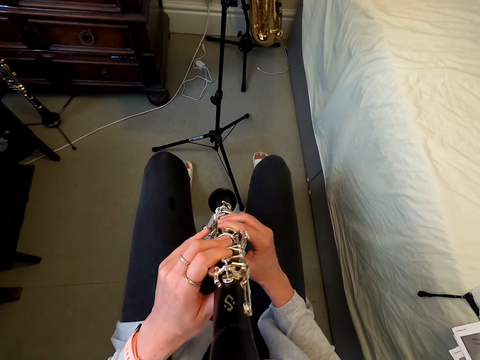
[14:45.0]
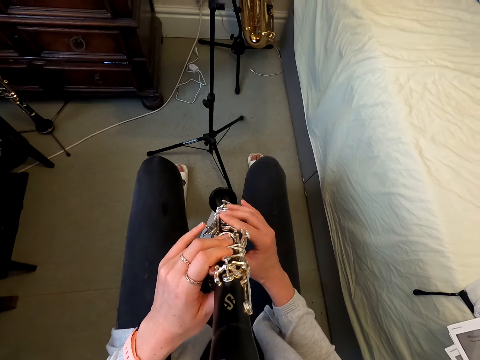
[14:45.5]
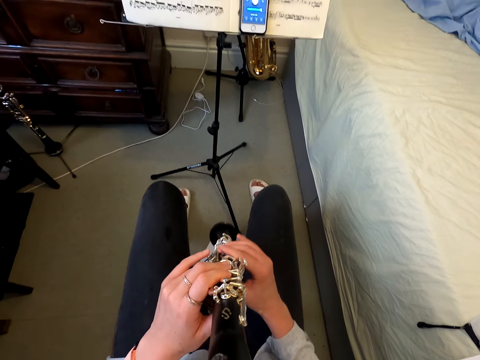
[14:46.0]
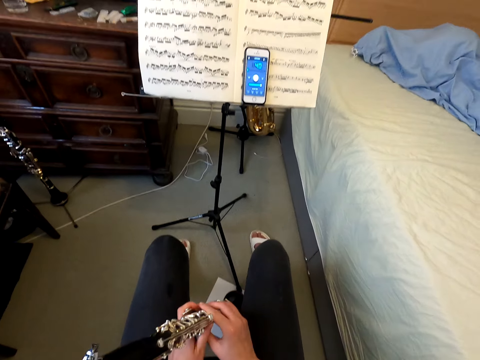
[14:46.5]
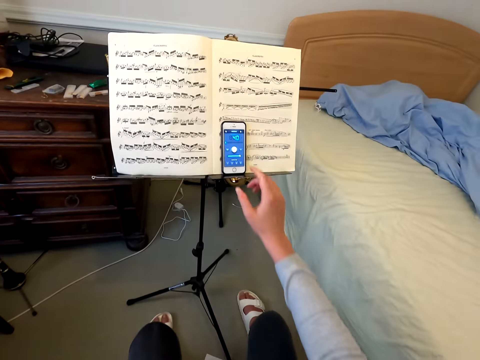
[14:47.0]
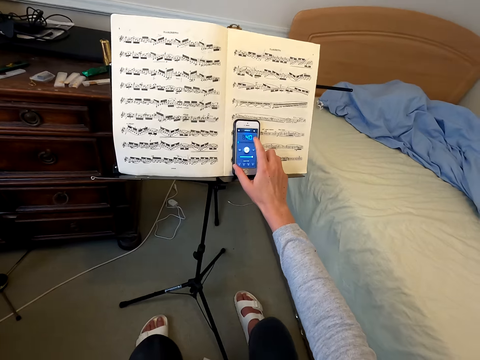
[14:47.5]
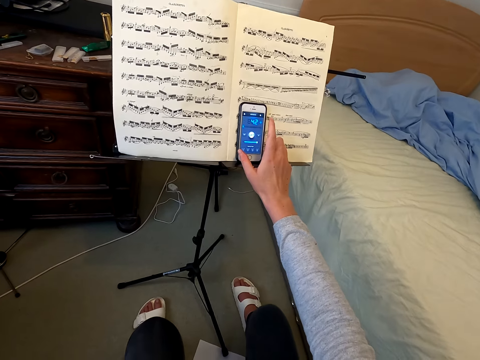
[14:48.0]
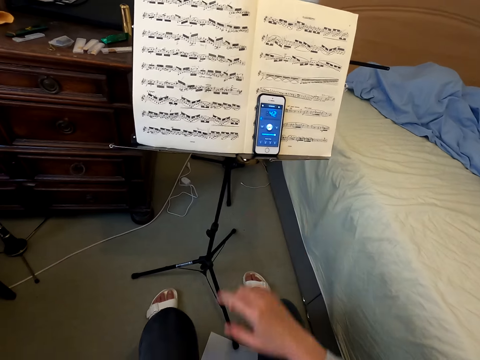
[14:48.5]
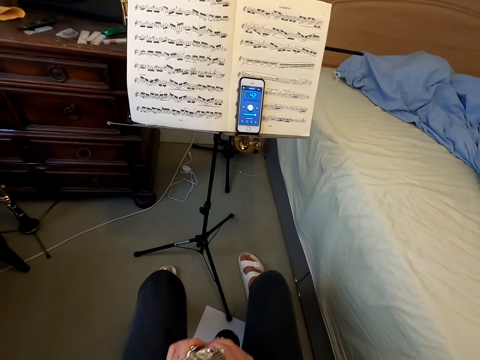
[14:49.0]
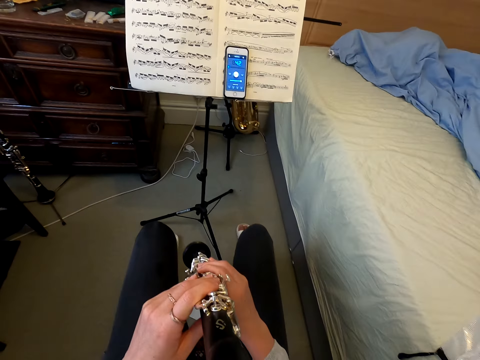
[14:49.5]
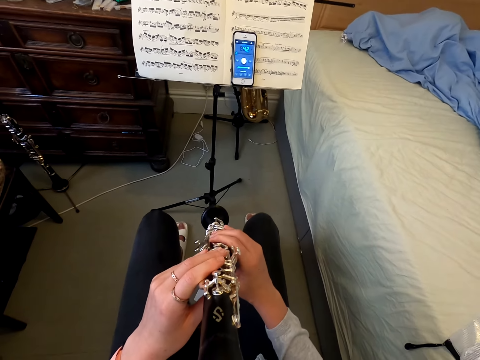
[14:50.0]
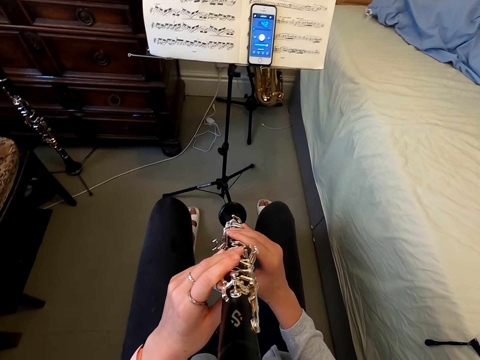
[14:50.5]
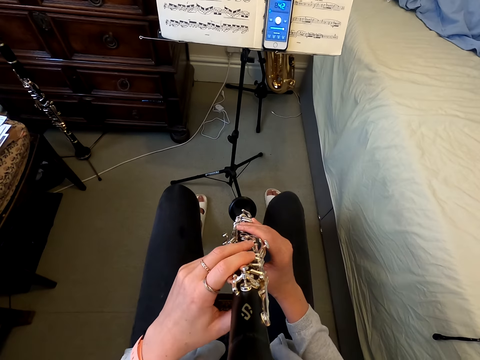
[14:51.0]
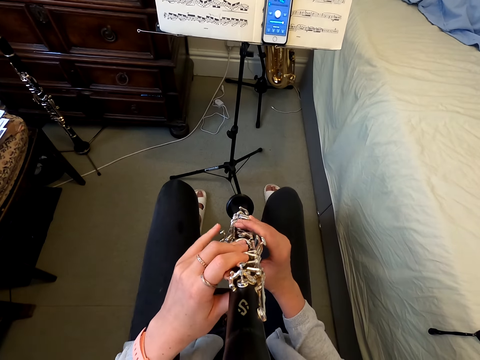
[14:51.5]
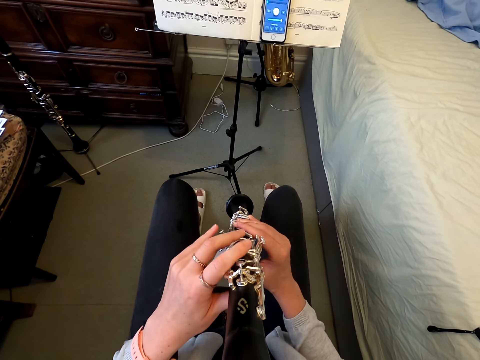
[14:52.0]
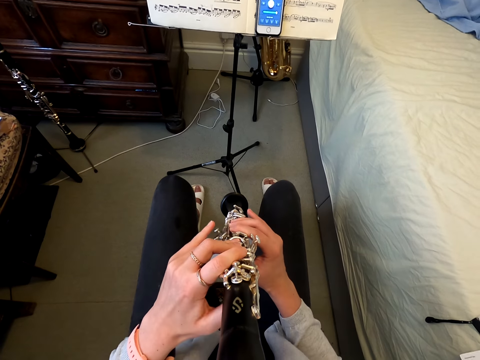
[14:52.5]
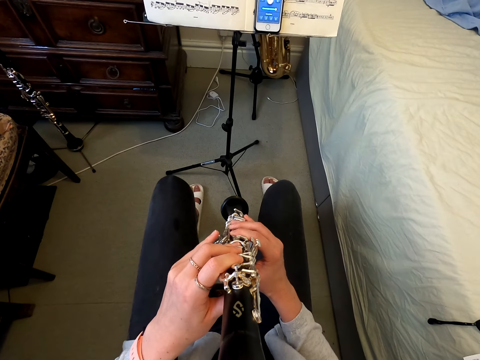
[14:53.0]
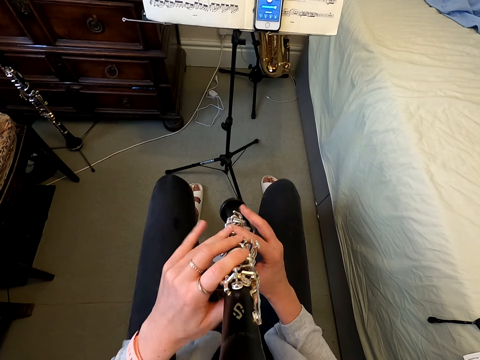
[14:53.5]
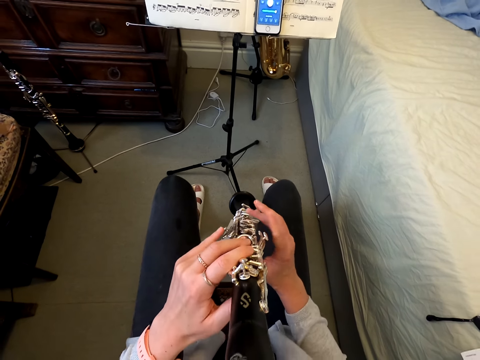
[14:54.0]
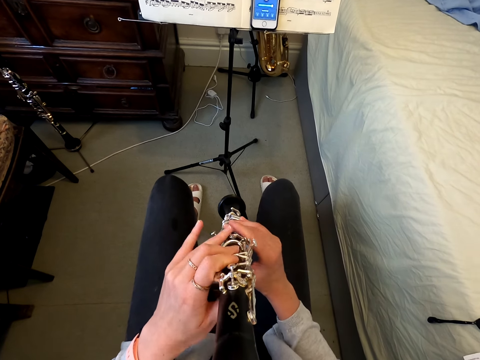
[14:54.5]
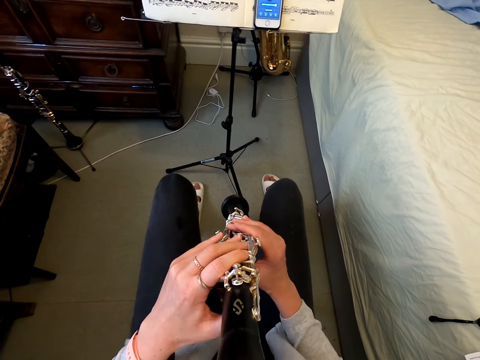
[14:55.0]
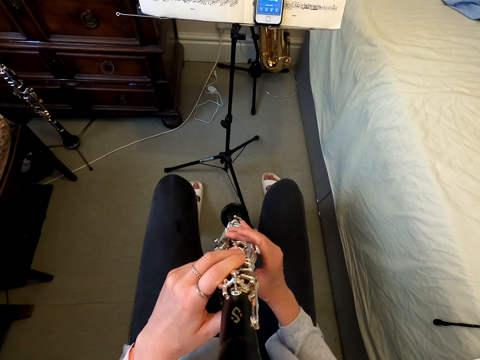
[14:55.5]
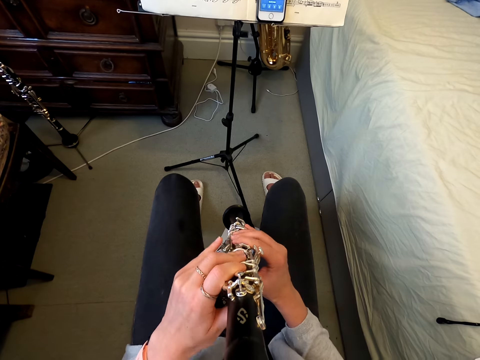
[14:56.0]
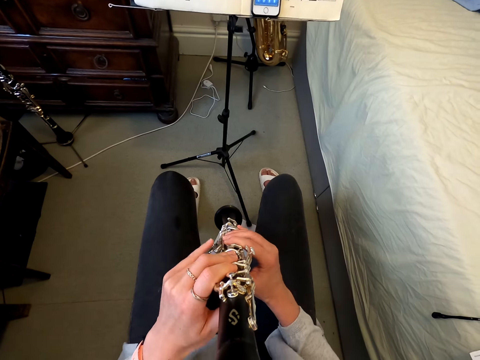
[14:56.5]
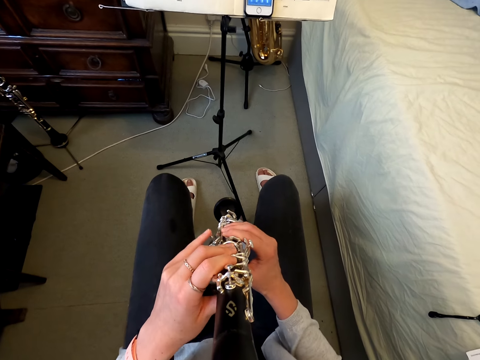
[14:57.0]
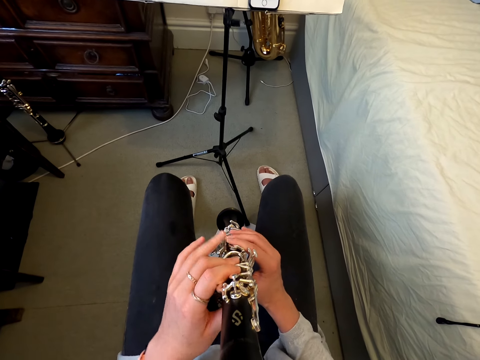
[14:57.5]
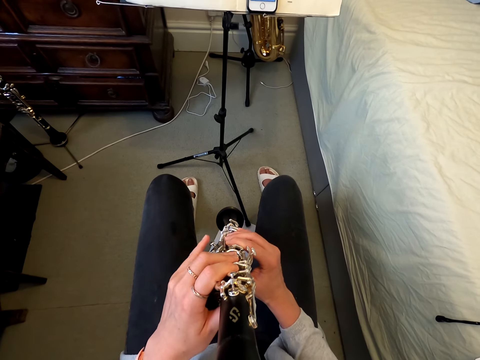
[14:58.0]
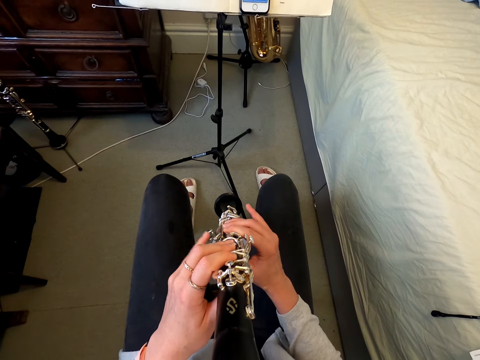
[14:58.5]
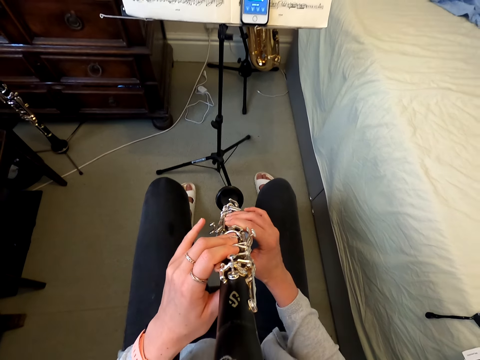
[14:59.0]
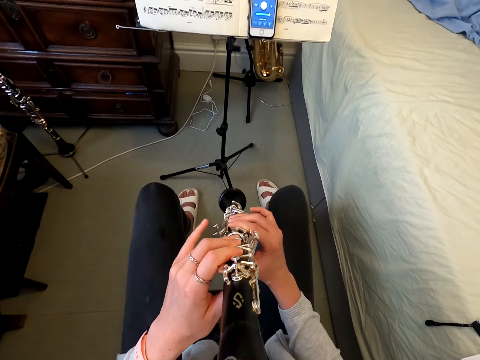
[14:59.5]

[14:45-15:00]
The camera wearer holds the reed instrument. They tap the phone. They play with the reed instrument.

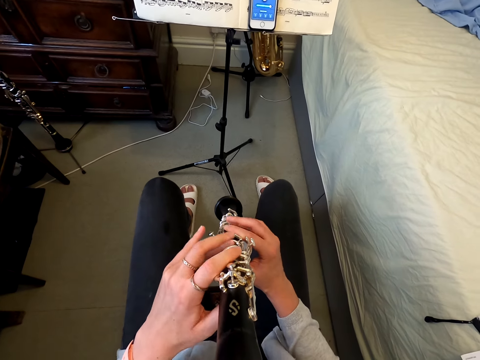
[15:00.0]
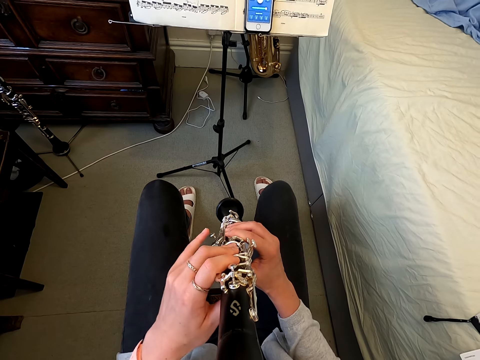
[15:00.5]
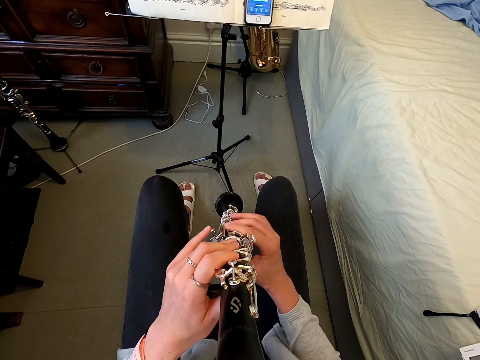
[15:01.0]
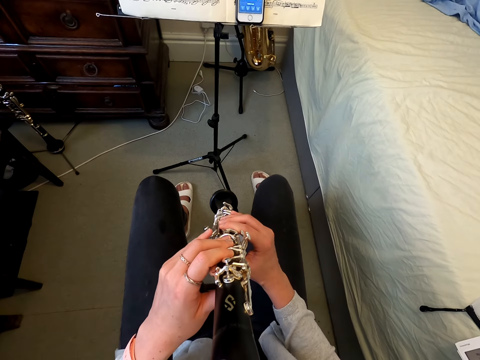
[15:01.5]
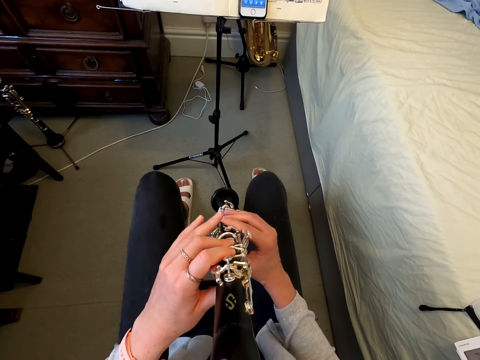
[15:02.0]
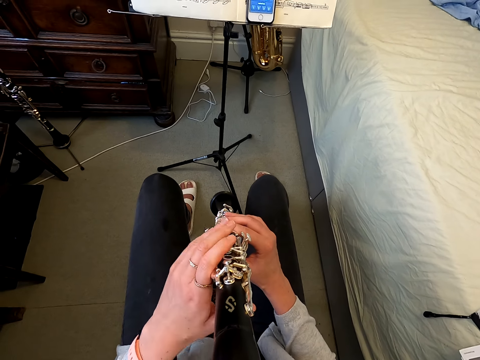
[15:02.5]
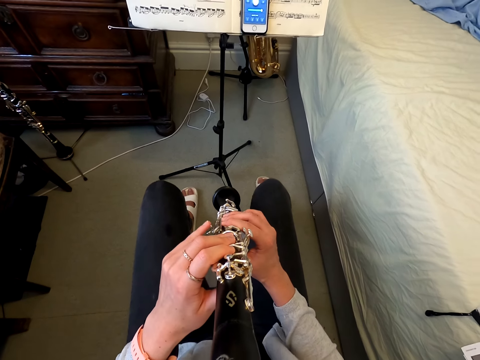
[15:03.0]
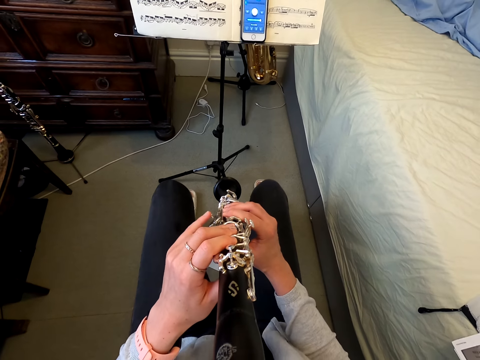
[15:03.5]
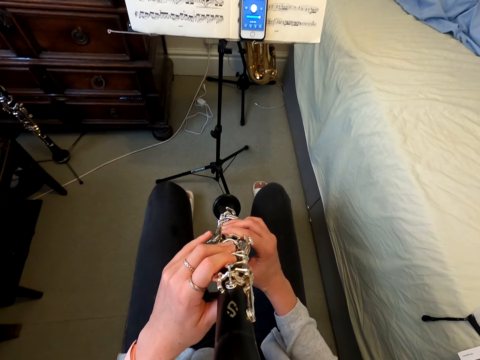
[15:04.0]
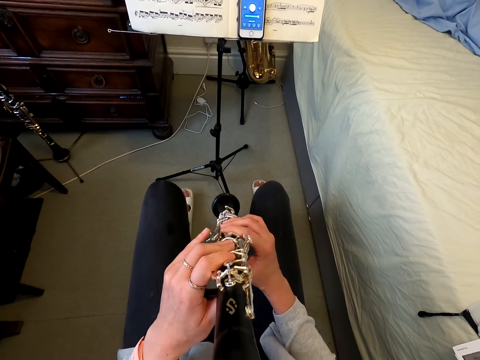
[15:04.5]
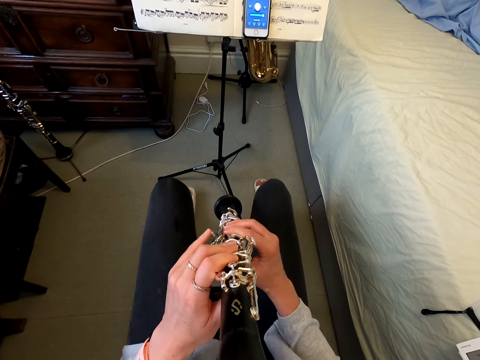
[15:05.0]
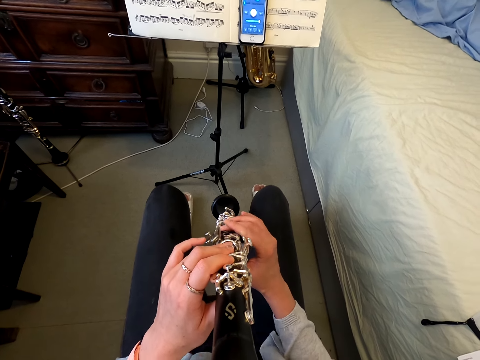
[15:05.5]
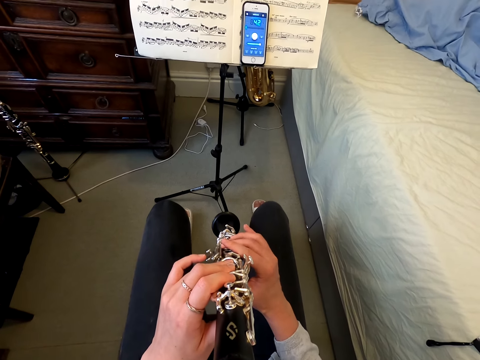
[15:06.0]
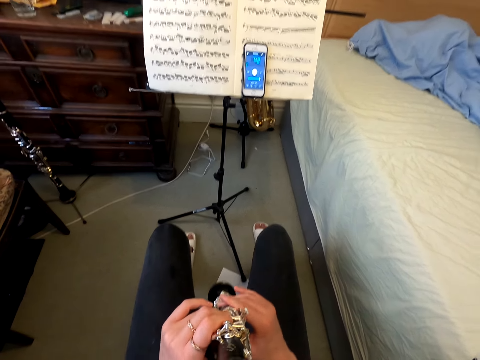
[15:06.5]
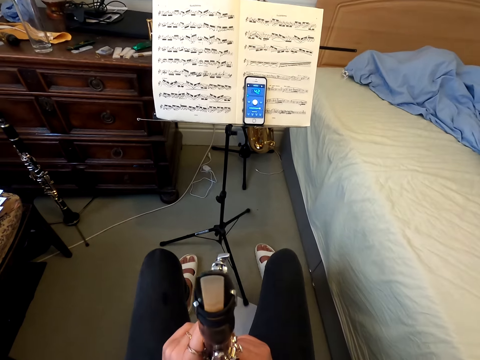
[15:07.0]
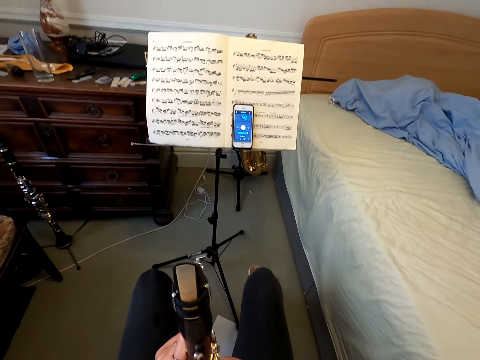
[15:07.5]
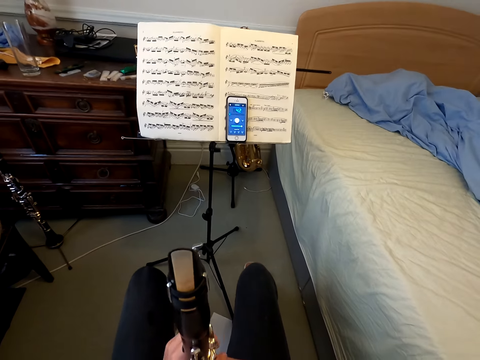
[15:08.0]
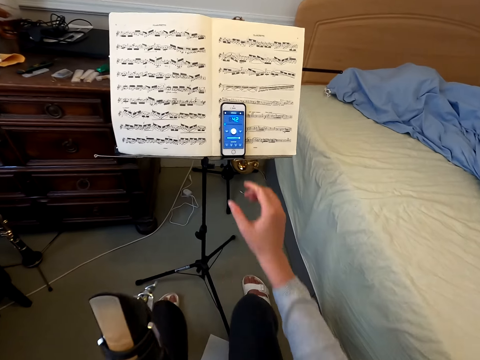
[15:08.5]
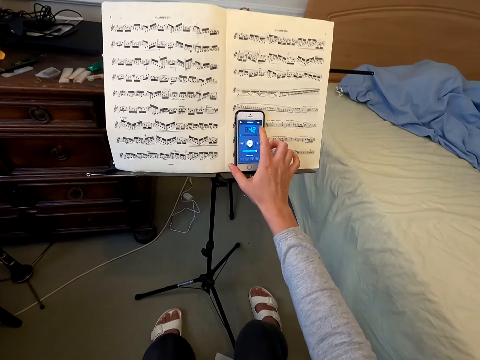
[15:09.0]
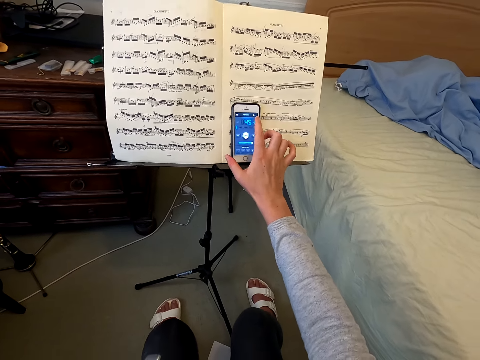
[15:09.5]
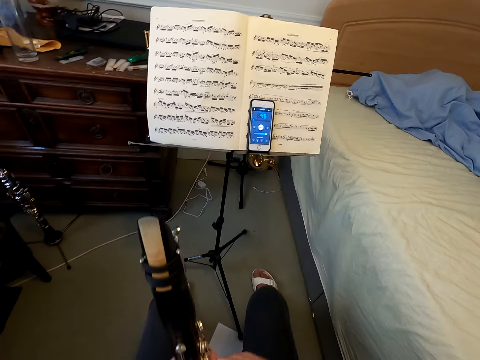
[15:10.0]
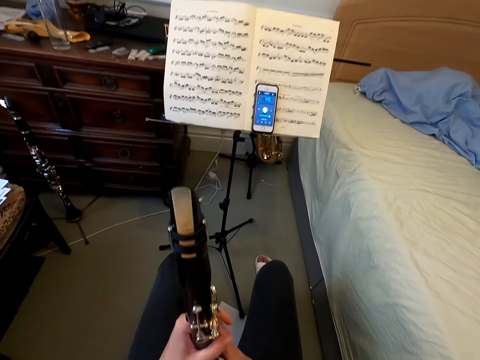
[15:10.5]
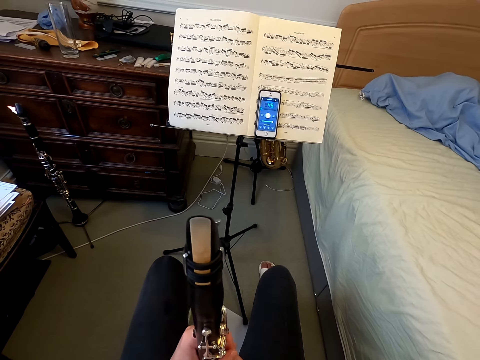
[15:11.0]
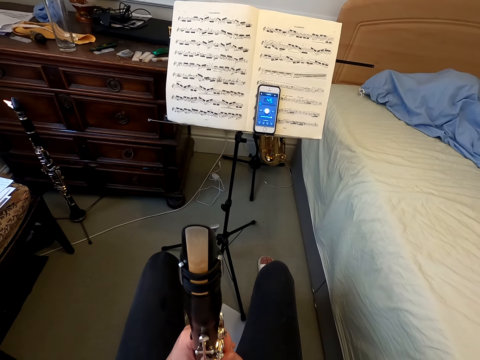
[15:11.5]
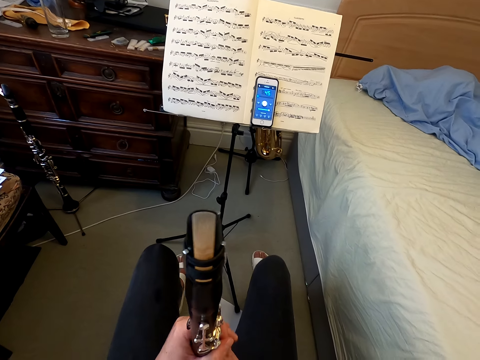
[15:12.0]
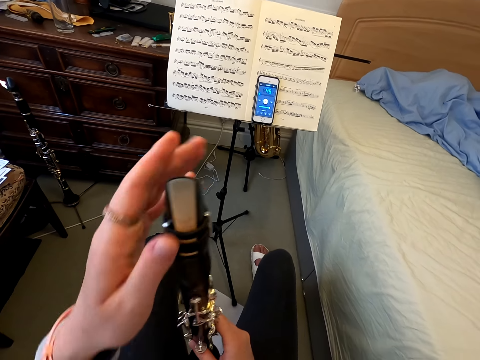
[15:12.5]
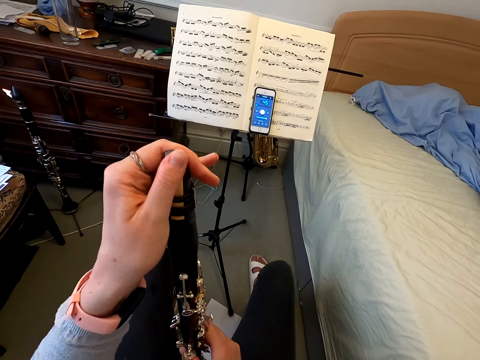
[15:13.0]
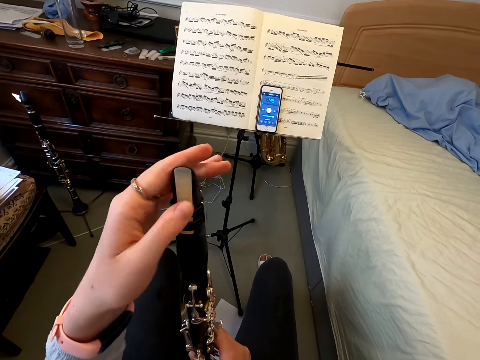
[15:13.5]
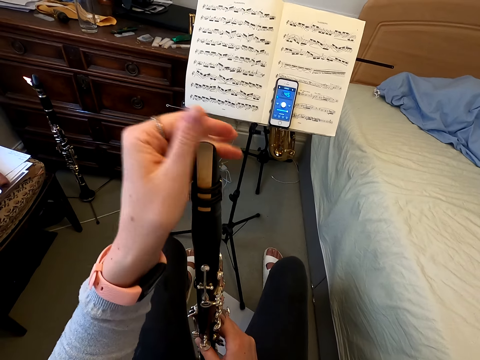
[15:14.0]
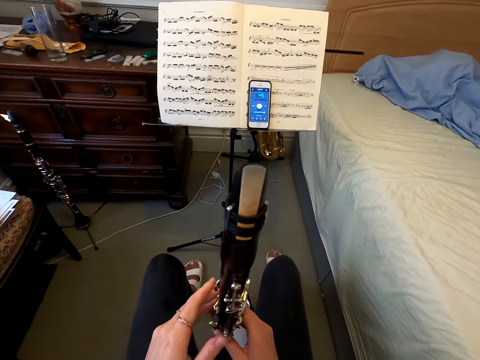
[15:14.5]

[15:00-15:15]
The camera wearer holds the reed instrument or flute. He taps the phone. He holds the reed instrument. He wipes the flute. He slides his hand on the mouthpiece.
